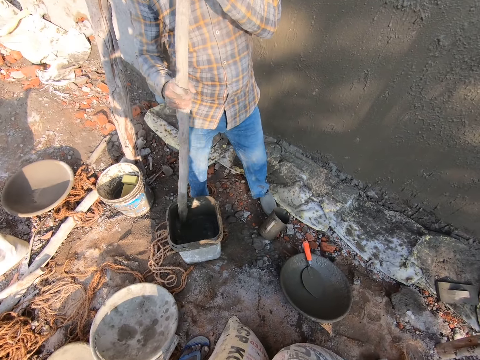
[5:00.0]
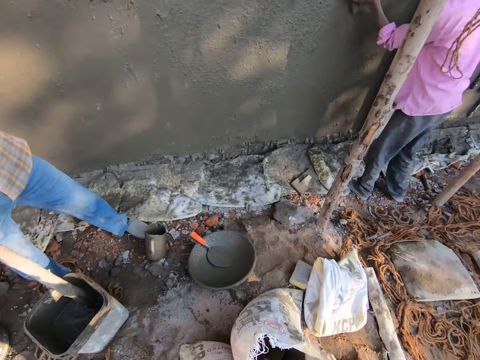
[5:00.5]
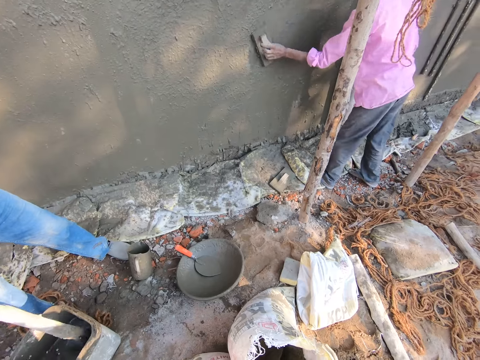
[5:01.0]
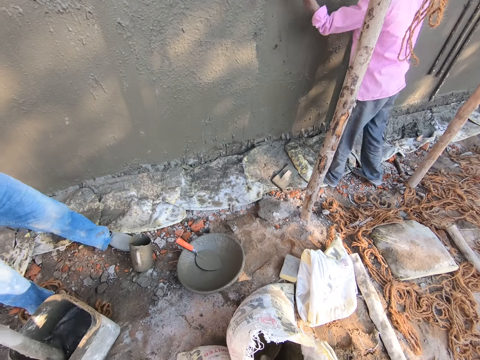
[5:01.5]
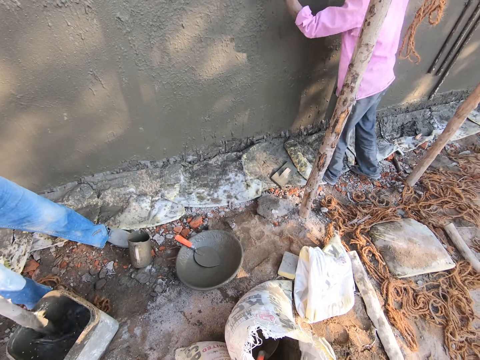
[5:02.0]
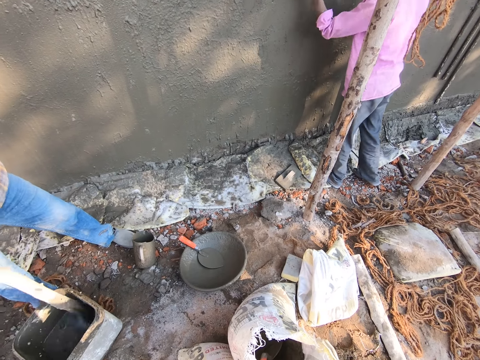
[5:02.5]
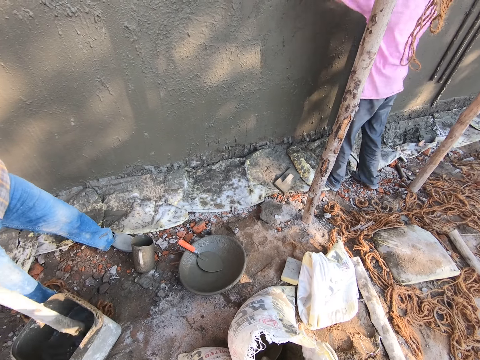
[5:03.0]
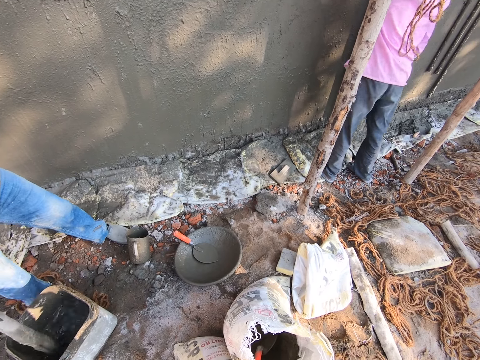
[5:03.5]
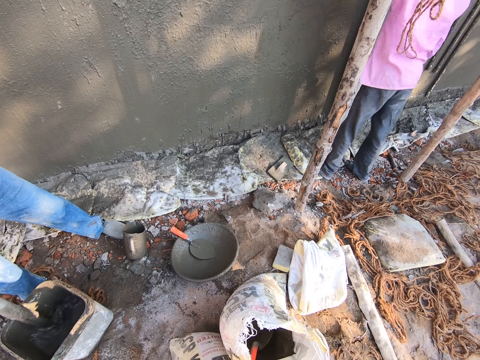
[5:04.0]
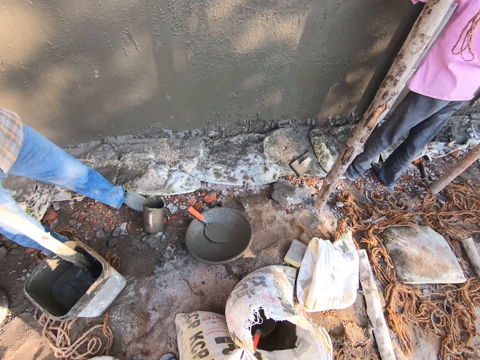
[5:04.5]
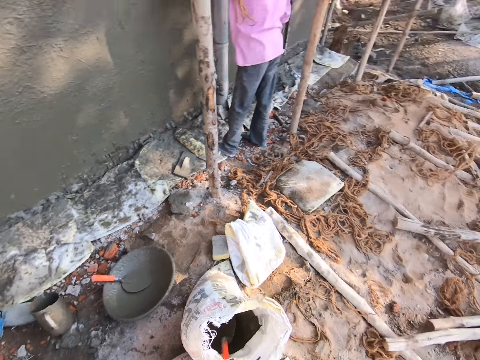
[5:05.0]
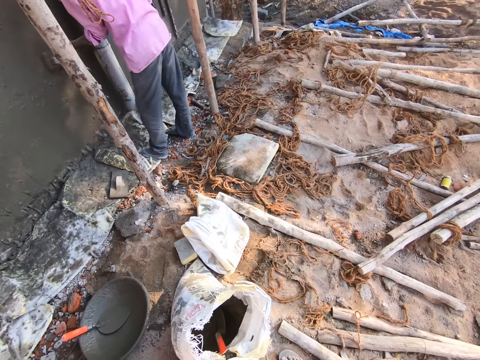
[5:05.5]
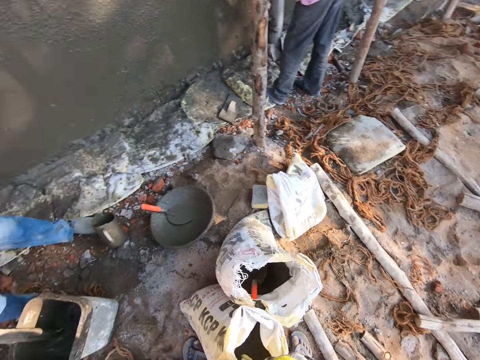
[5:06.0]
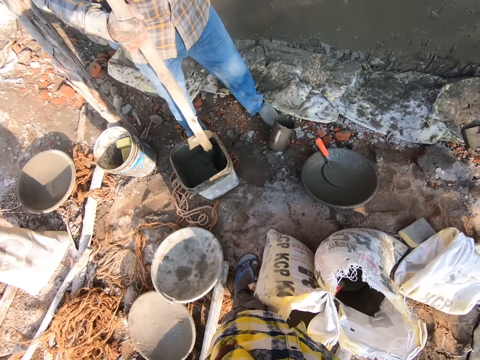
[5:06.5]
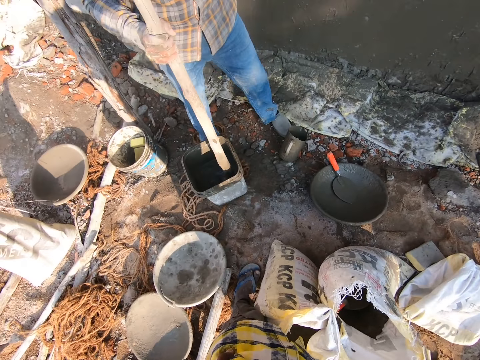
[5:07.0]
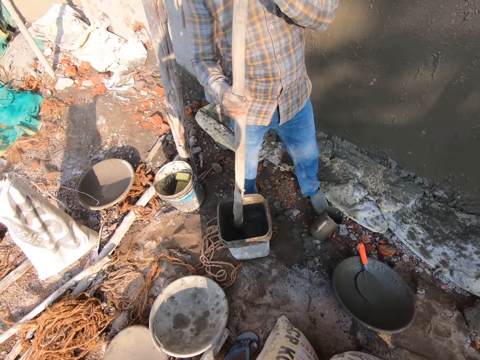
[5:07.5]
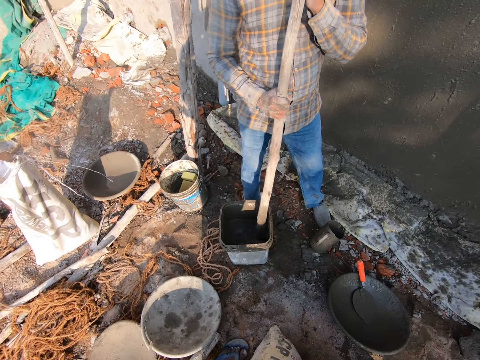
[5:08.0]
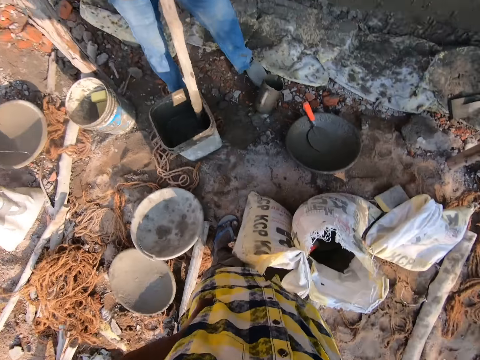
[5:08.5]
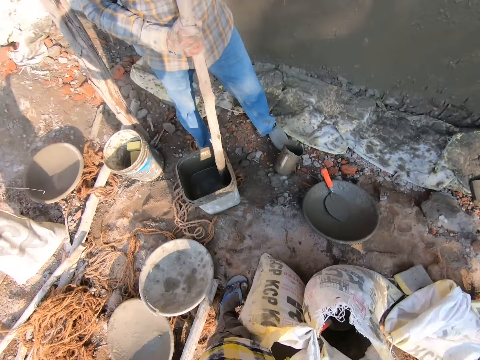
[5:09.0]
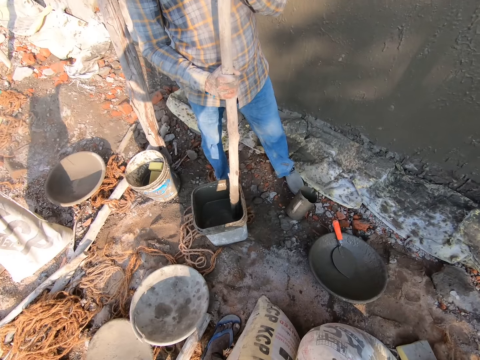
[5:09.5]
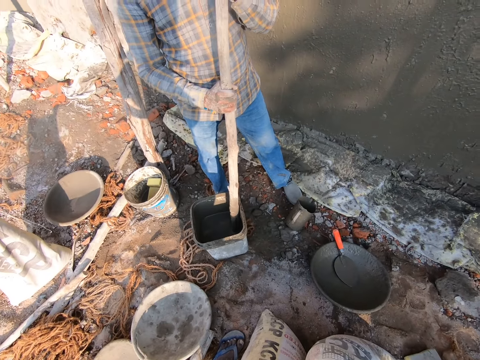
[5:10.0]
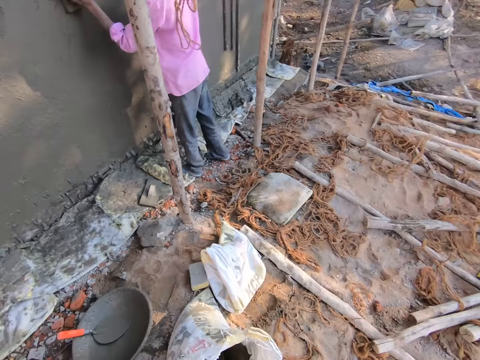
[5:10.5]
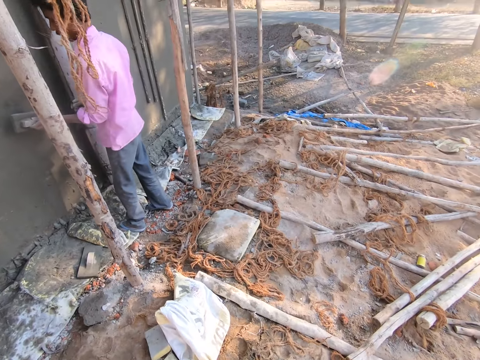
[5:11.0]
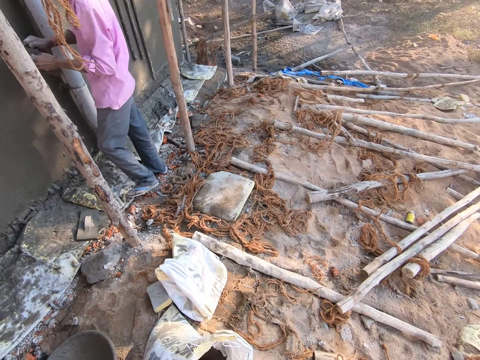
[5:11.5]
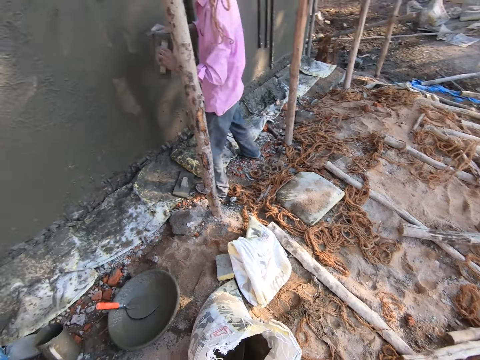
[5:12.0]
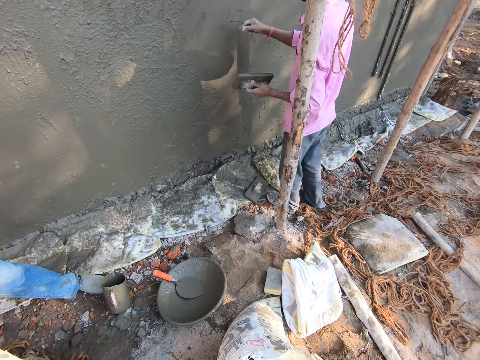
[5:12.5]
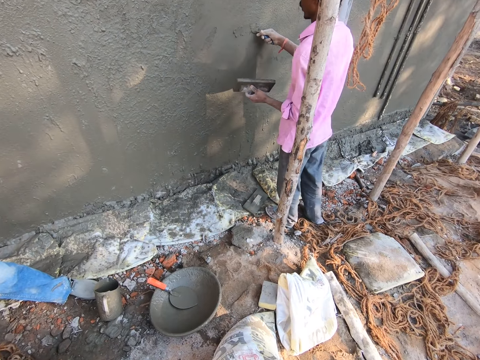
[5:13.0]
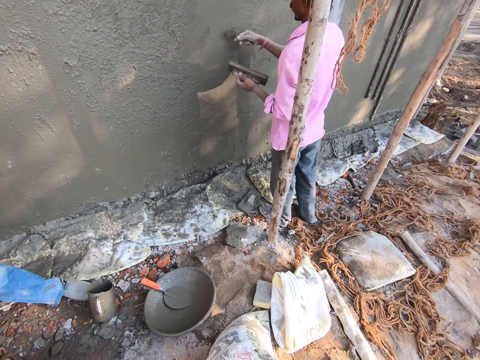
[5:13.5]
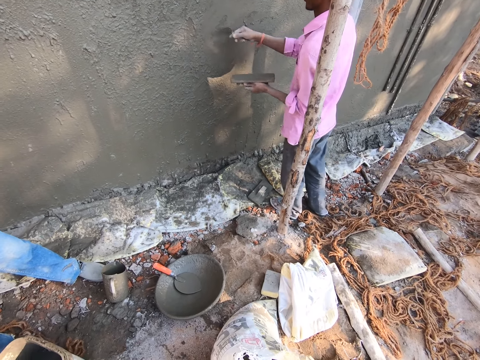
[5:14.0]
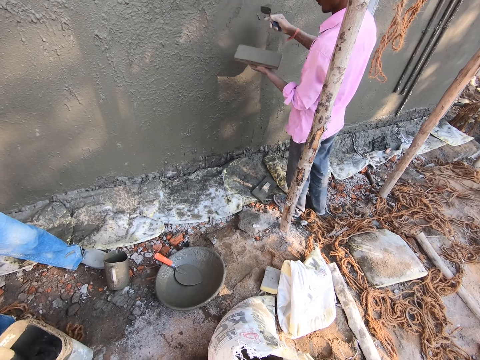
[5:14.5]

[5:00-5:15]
A person smoothens the wall with a float. The person plasters the wall with a wood trowel. The camera wearer looks around. Another person talks to the camera wearer. The camera wearer talks to the other person. The other person stirs cement in the bucket and talks to the camera wearer. The first person smoothens the wall with the float and walks around. The camera wearer talks to the first person. The first person plasters the wall with a trowel and smoothens the wall with a plastering trowel. The other person stirs the cement in the bucket.

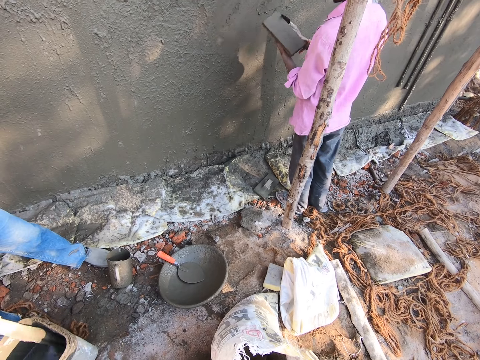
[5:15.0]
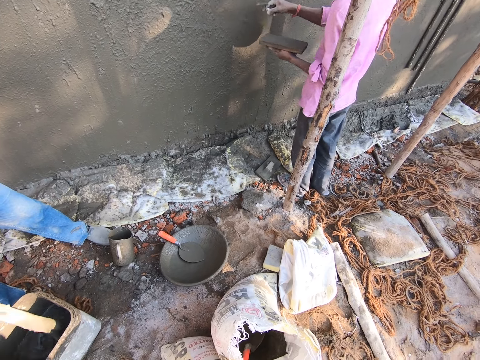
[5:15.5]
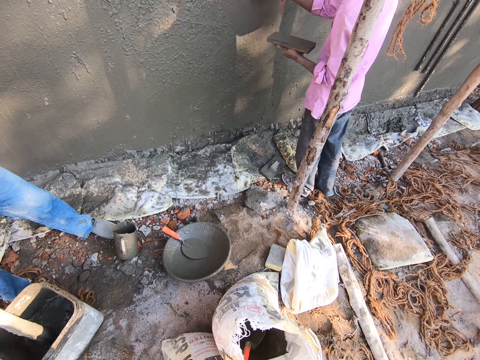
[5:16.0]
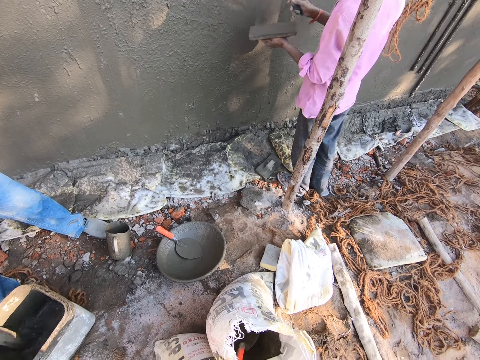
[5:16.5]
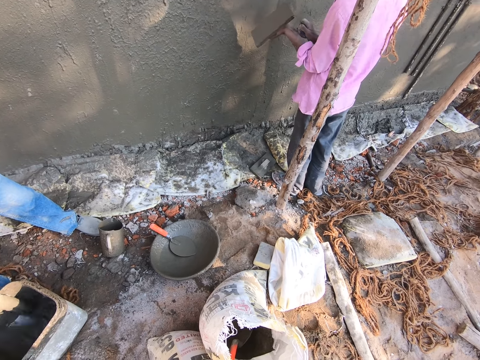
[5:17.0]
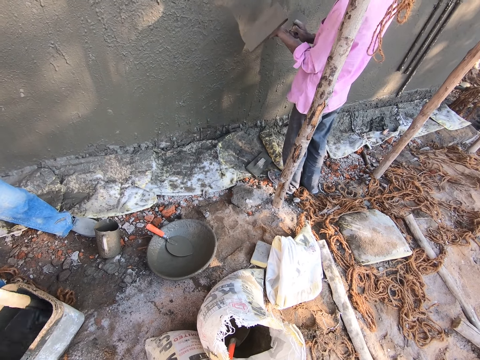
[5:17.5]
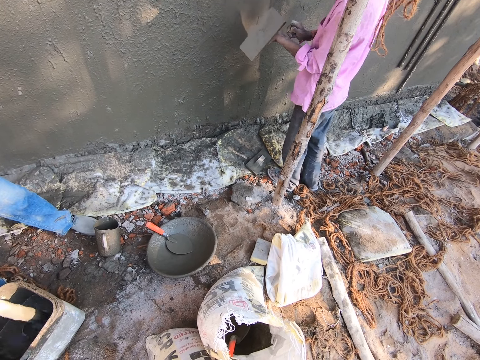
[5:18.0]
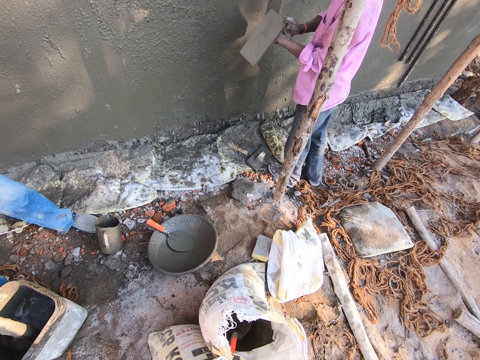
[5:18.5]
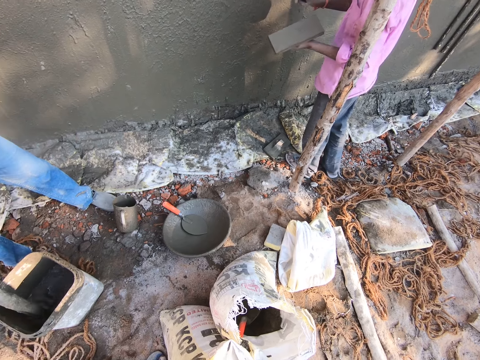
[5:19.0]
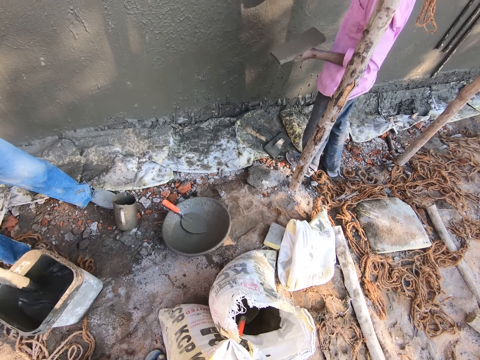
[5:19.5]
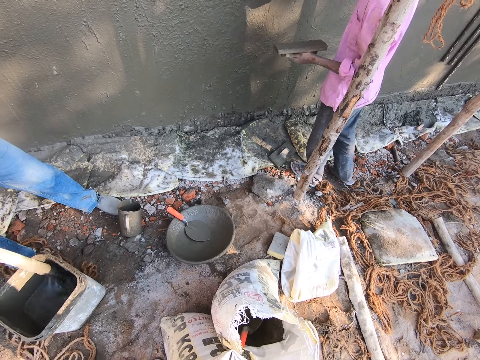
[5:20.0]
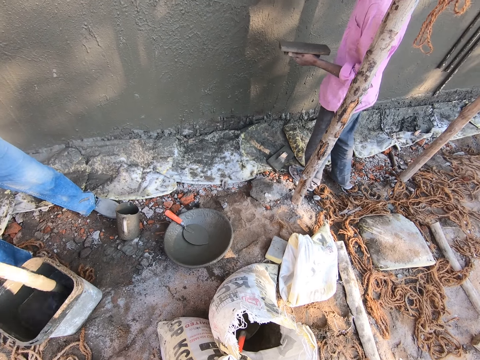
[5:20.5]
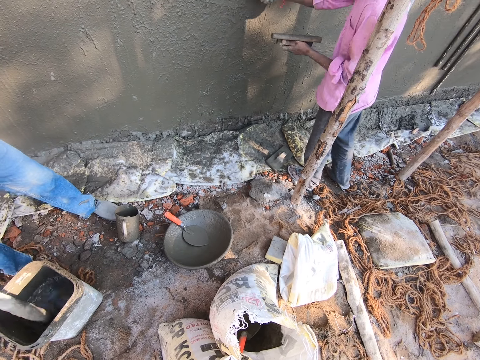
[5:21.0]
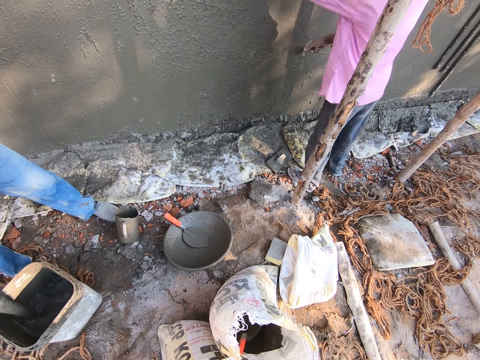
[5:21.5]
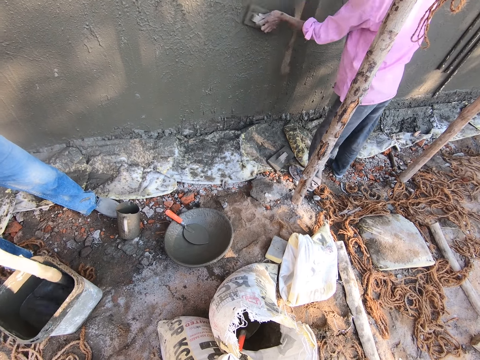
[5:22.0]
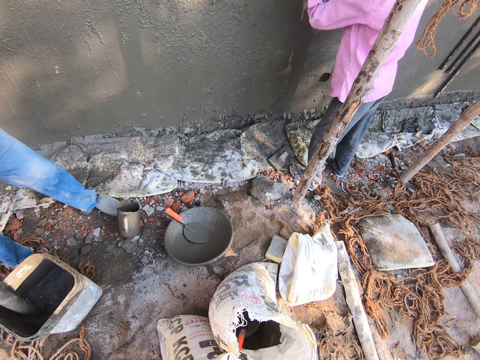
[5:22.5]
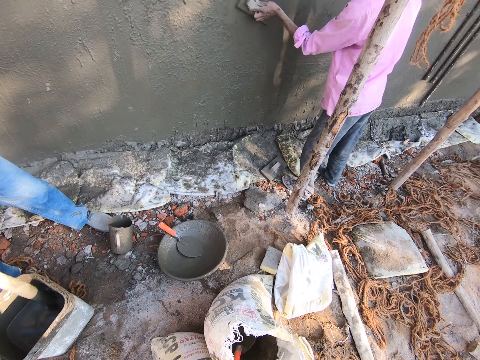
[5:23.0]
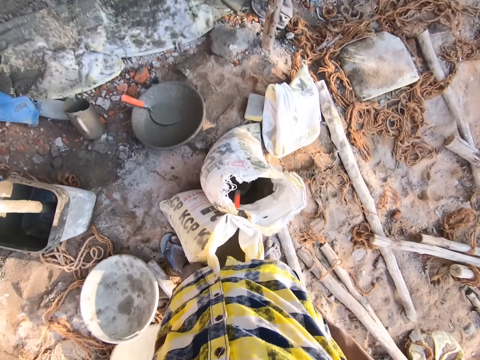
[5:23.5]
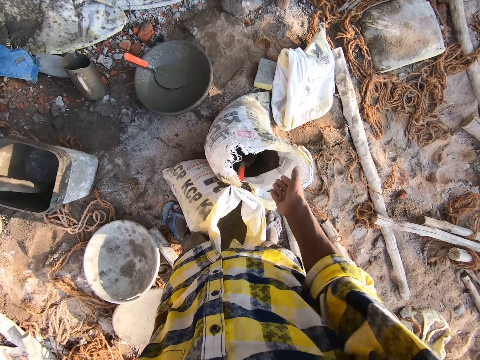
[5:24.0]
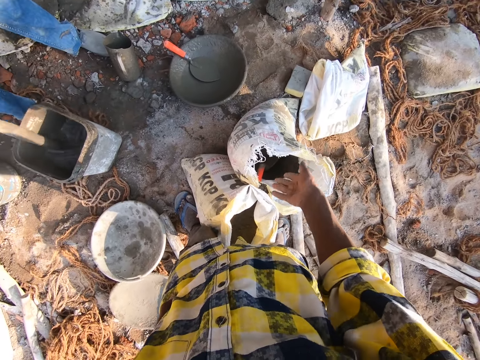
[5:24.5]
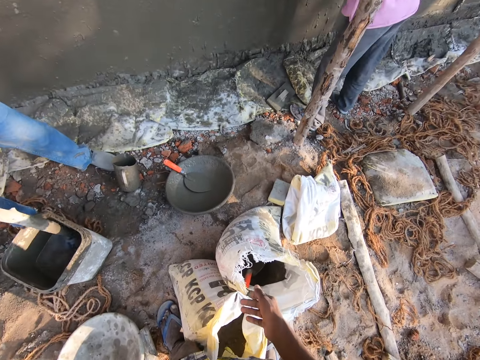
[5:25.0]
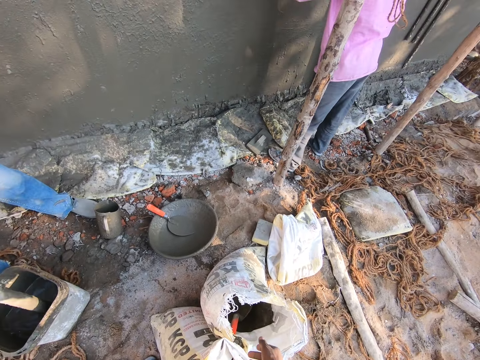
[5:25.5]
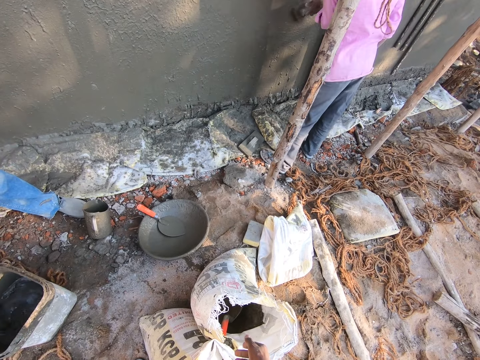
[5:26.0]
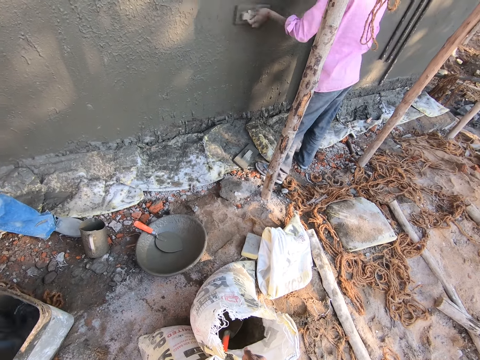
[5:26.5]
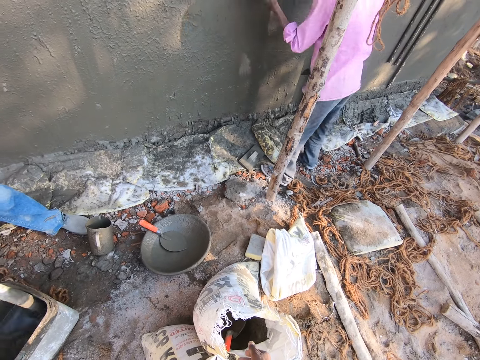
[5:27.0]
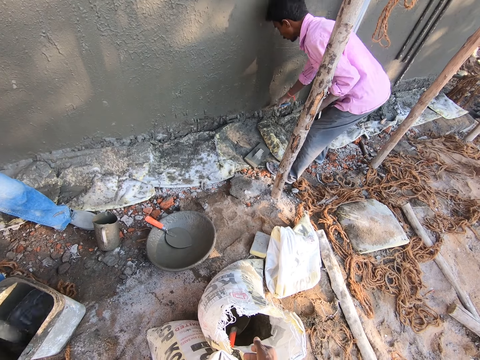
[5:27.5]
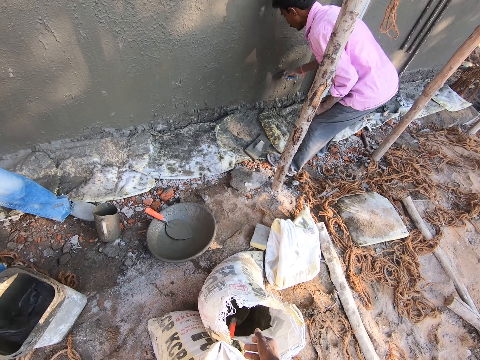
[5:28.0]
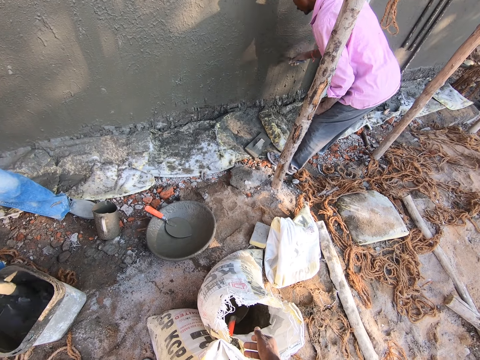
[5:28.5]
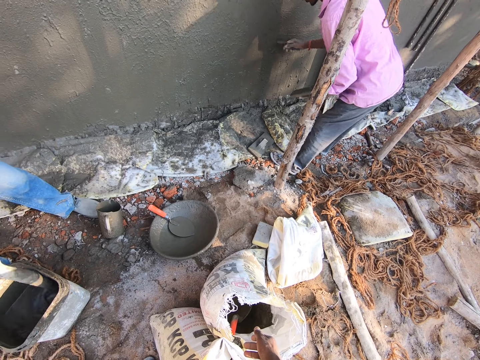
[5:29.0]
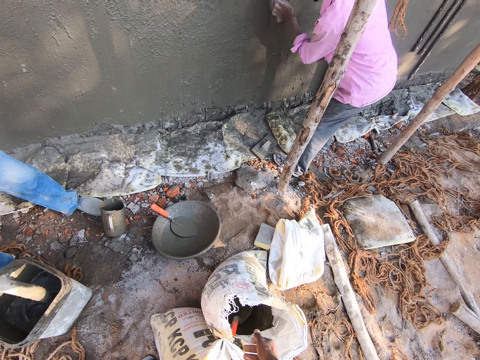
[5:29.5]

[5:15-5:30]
A person removes the mortar from the wooden trowel. The camera wearer looks around. The person plasters the wall with a trowel, removes the mortar from the wooden trowel, and plasters the wall with the trowel. The person smoothens the wall with a float and plasters the wall with the wooden trowel. The camera wearer talks to the person. They move the hand. They look around. The person smoothens the wall with a plastering trowel.
